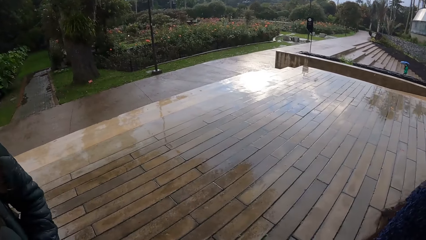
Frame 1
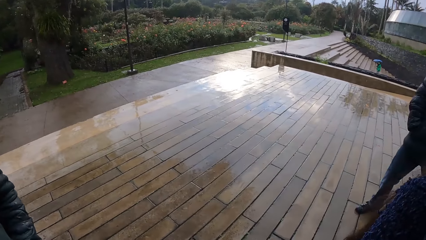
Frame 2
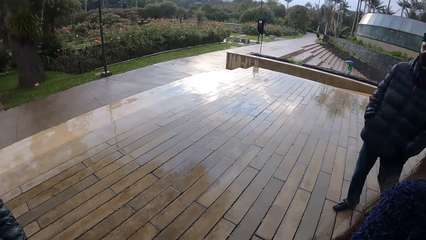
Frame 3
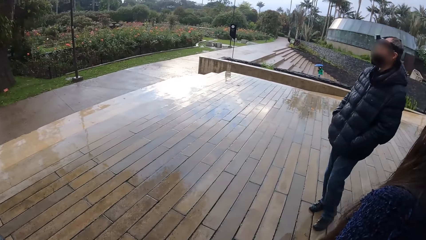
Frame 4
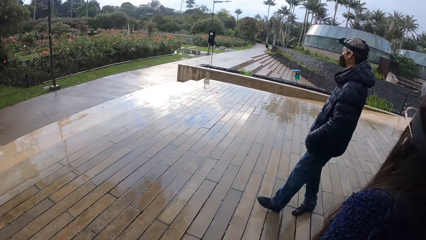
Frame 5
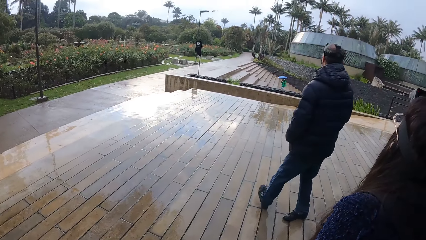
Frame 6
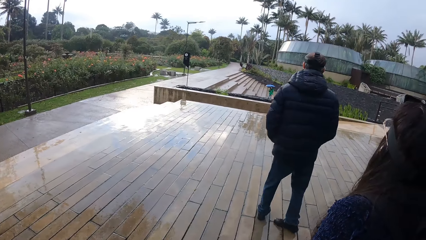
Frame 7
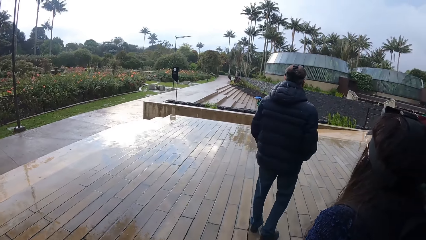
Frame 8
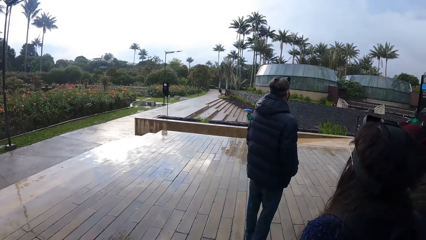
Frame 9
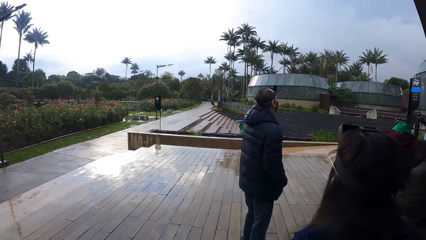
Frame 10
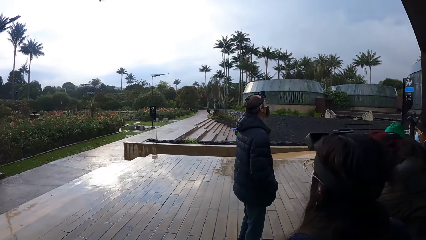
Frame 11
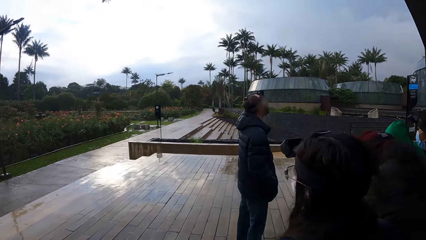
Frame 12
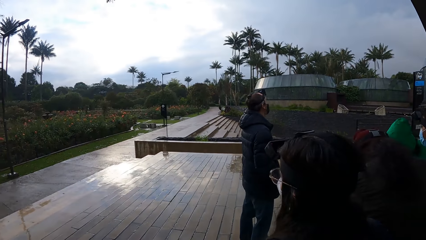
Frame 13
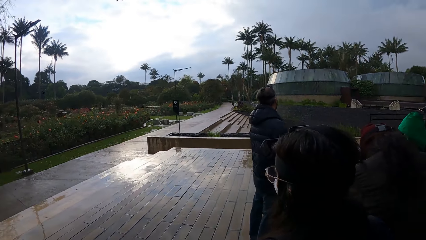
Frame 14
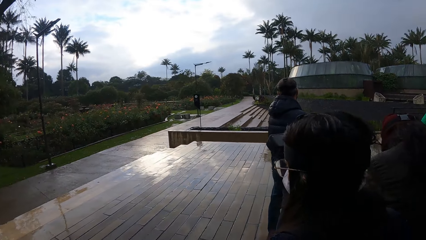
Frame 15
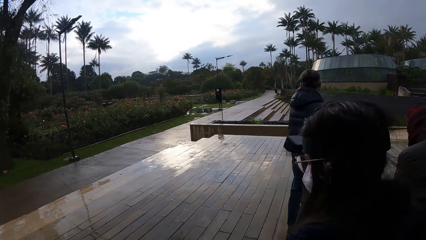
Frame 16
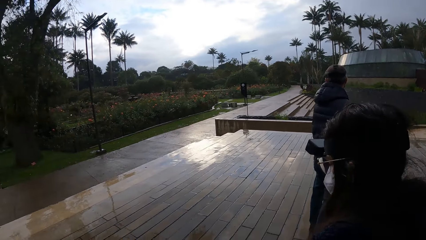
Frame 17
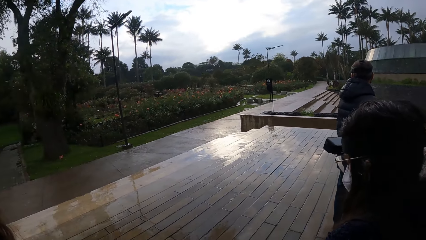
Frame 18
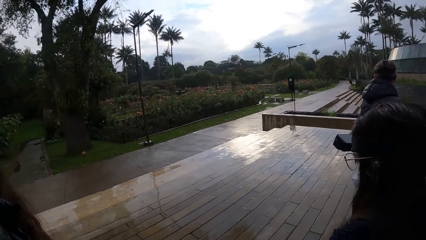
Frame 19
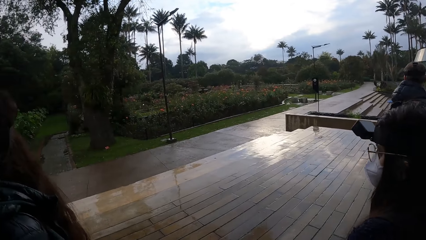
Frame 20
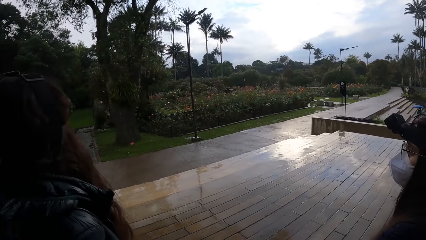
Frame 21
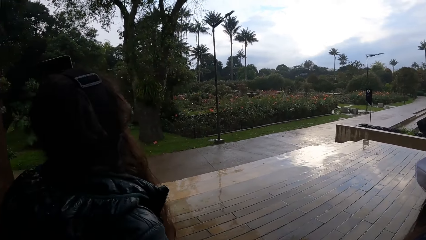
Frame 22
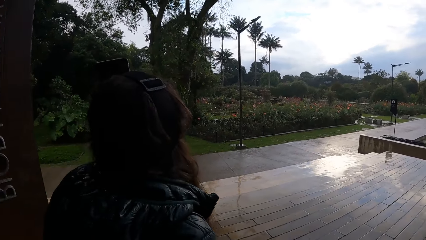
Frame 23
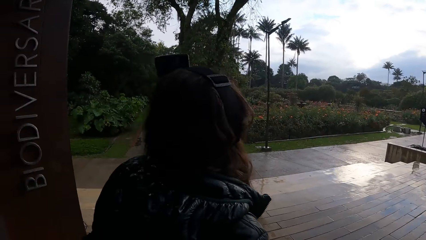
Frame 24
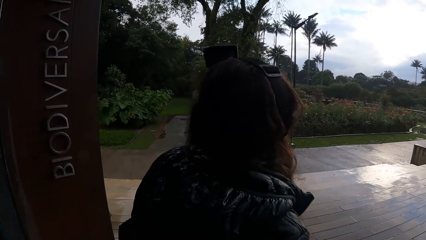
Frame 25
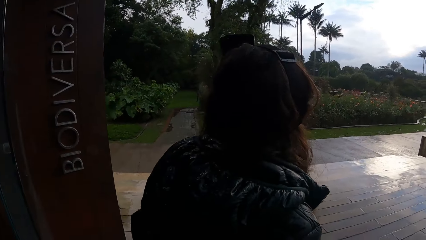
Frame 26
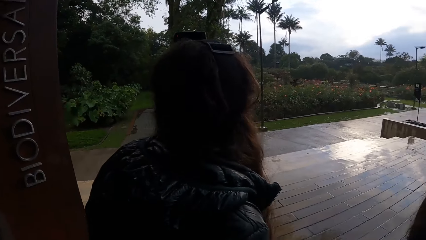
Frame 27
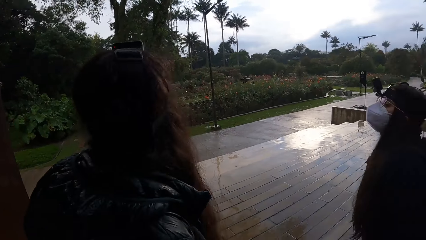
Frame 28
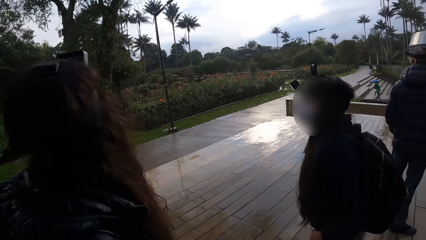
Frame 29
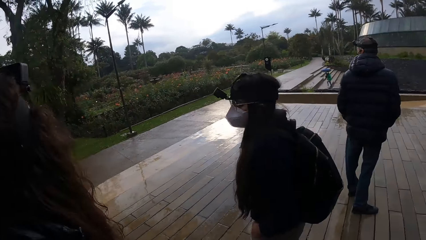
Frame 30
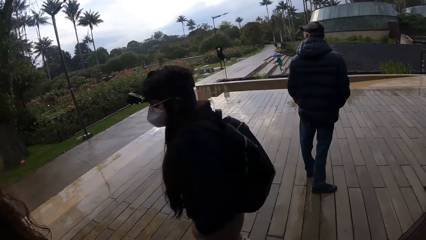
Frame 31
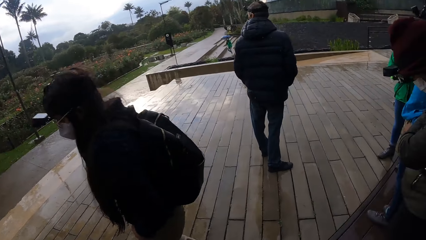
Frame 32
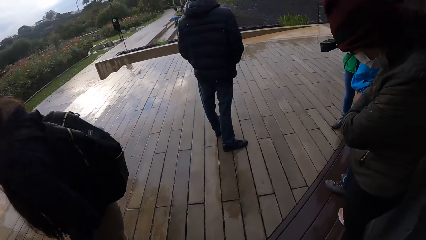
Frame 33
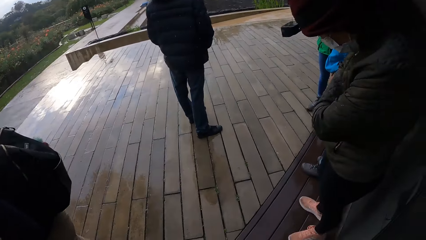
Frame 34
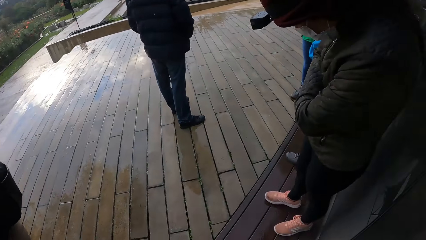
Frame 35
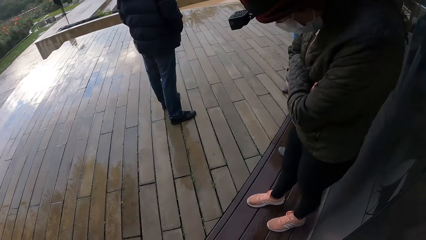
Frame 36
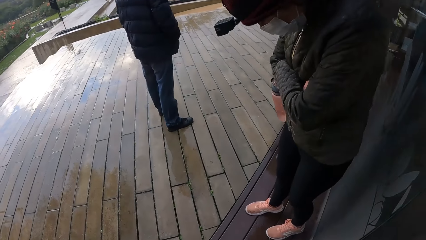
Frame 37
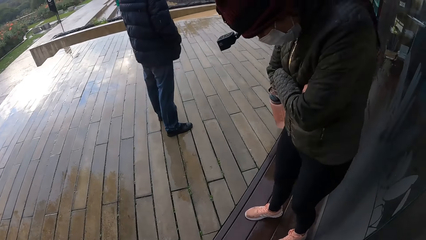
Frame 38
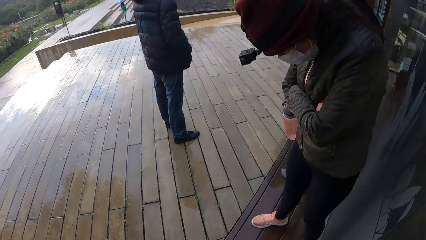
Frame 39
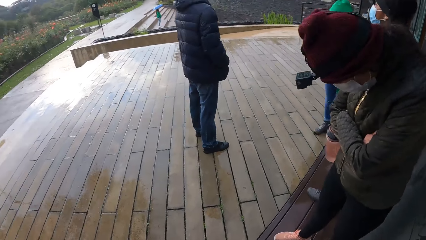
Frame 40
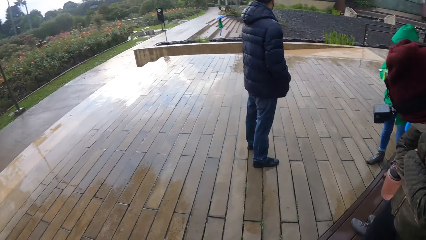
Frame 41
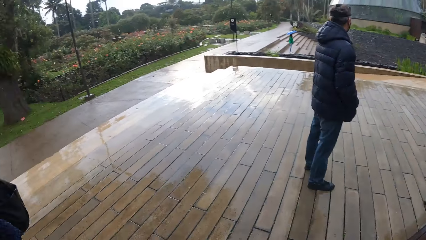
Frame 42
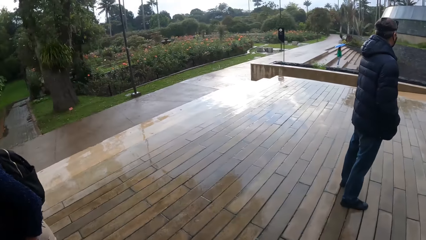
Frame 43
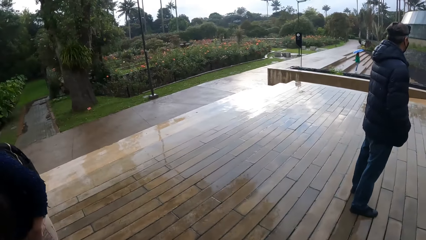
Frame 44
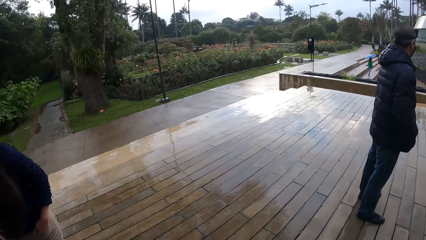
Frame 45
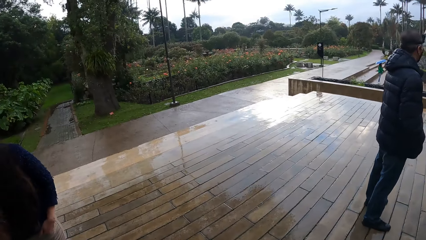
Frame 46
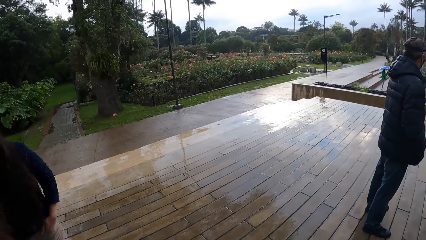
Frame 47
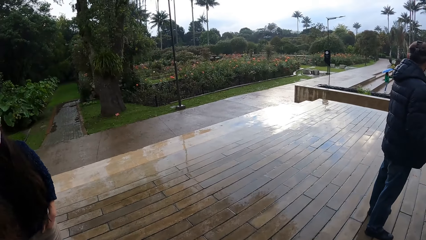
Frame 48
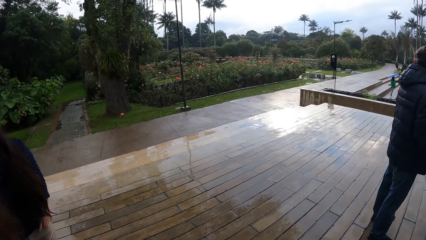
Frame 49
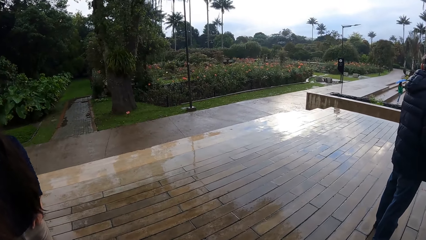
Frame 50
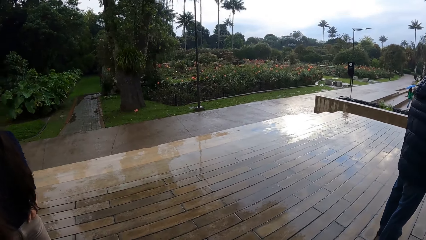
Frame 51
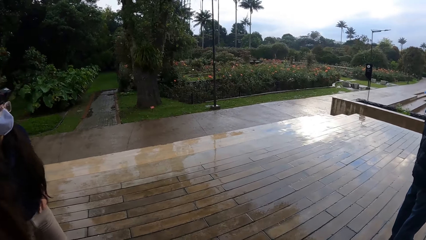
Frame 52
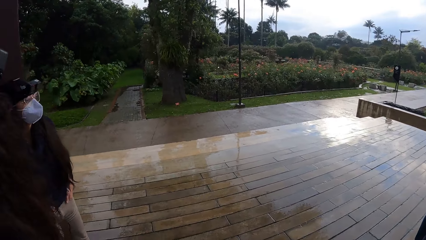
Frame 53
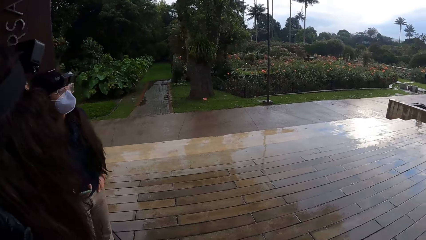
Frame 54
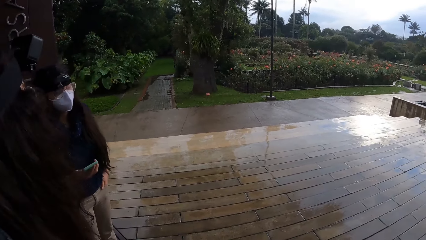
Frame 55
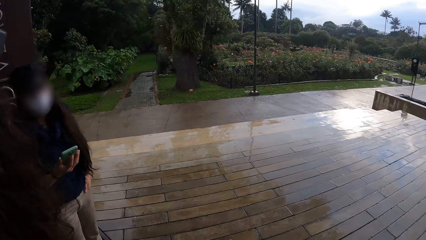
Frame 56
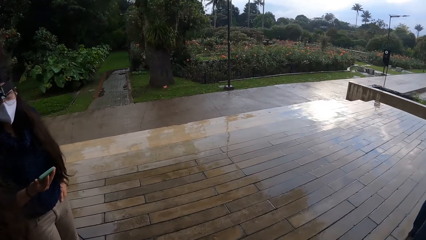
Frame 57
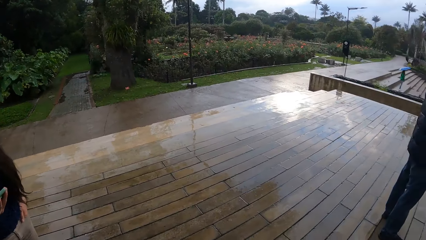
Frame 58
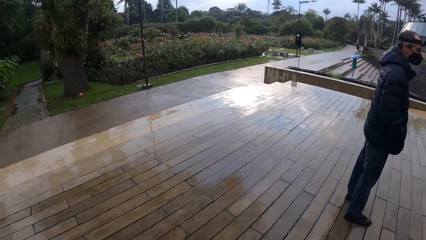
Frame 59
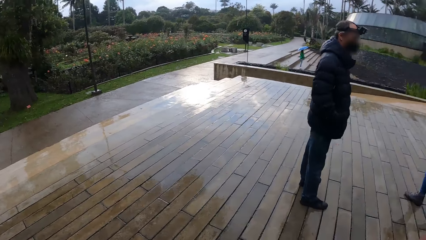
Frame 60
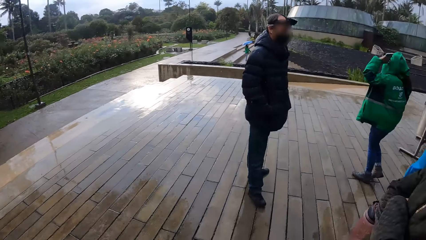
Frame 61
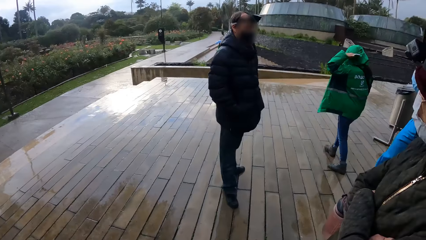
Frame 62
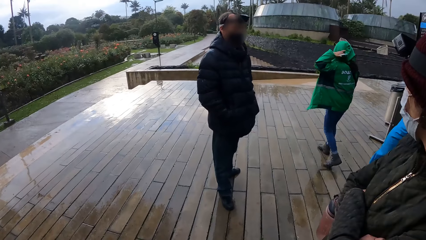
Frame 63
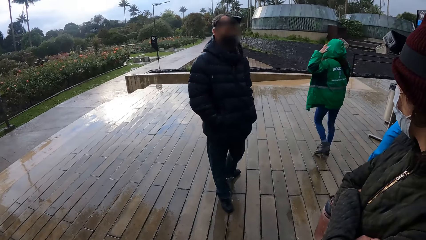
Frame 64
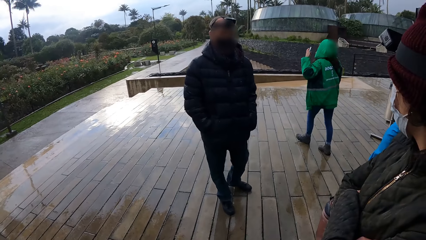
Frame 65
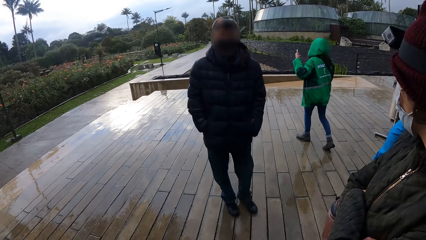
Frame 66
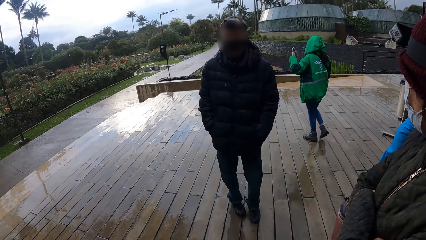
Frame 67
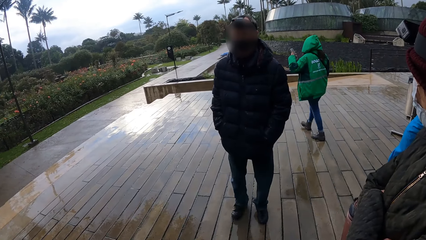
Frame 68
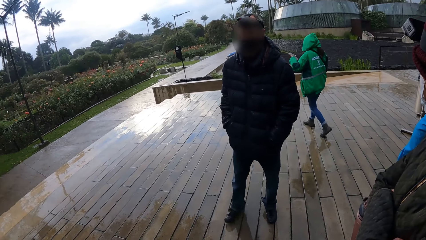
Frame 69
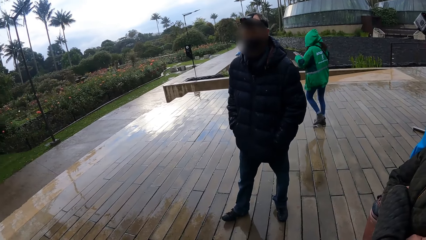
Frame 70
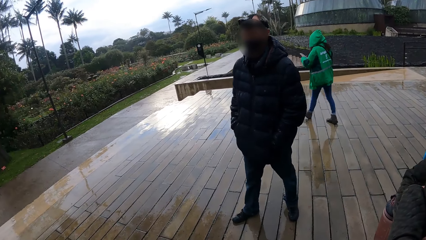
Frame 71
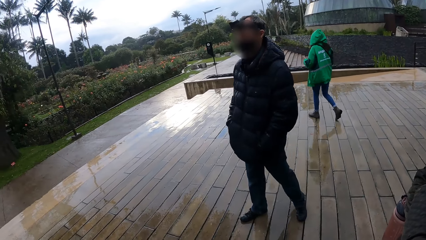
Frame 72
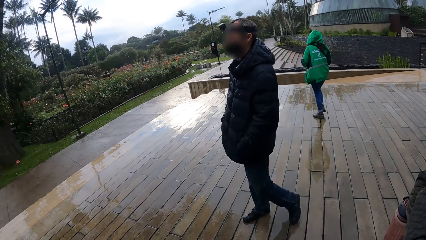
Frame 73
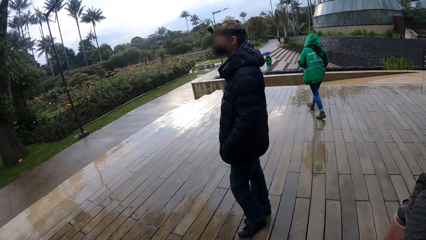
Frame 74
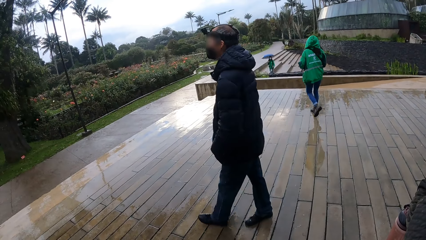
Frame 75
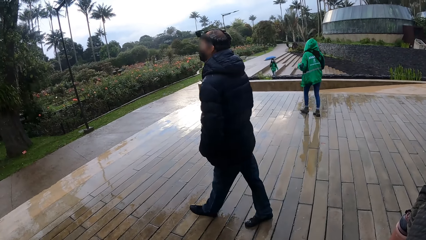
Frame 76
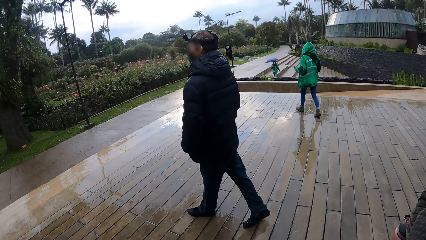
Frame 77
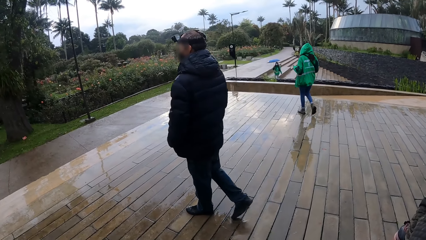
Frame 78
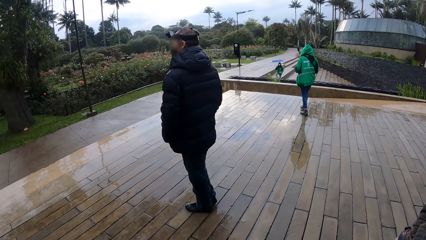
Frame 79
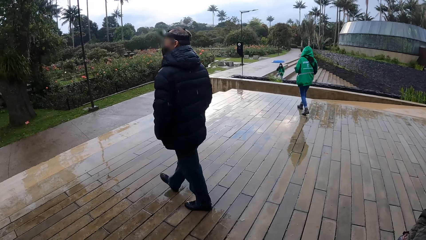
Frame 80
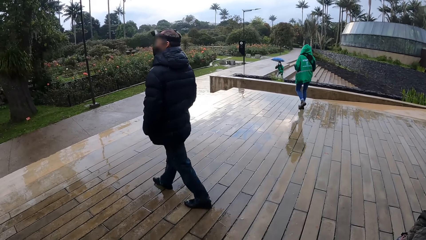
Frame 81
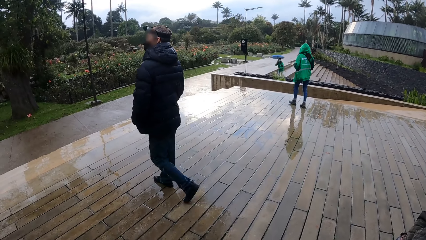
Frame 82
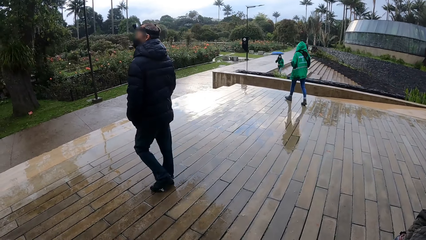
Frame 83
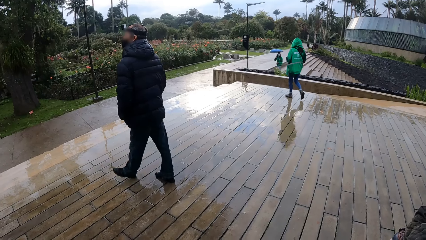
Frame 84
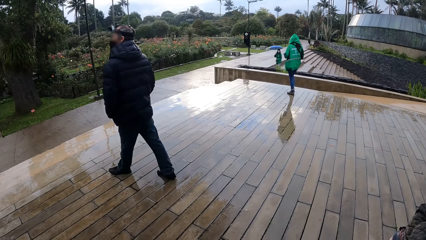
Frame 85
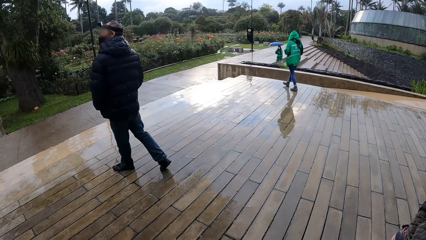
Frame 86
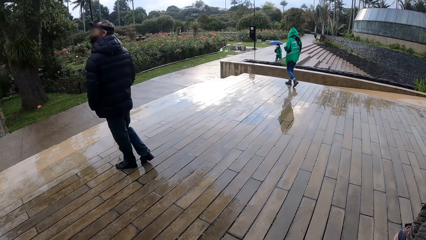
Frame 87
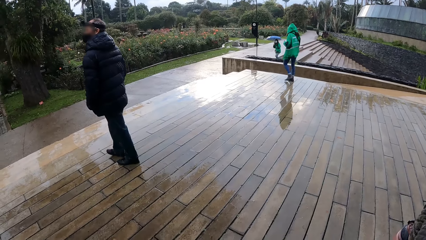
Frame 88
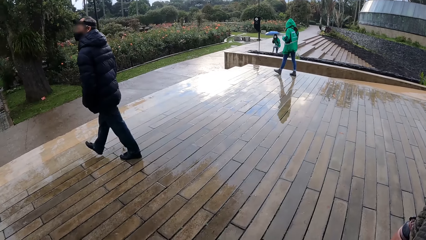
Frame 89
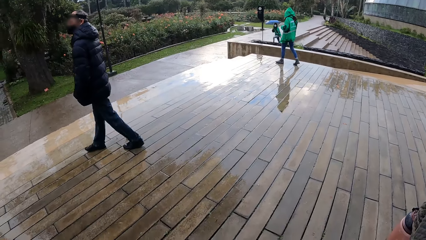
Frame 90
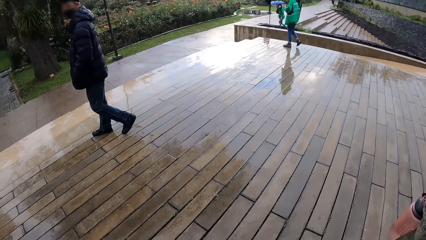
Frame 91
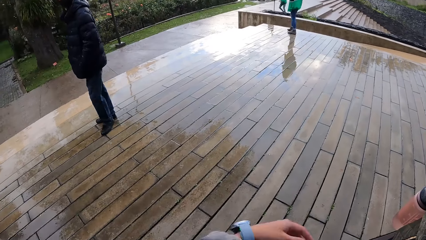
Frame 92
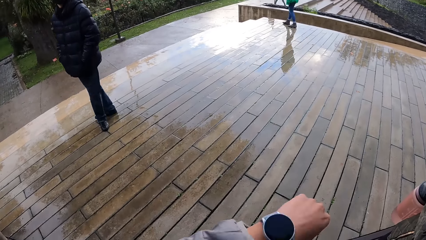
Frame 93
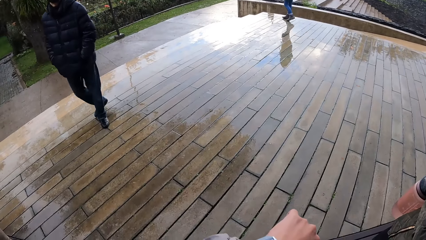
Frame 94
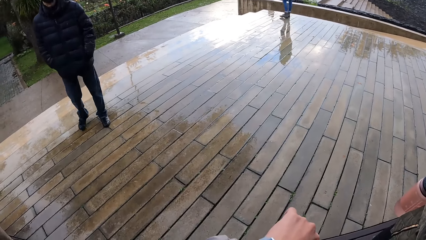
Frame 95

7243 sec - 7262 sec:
The camera wearer looks around the compound. They look at the team. They look around the compound. The woman touches her head with her left hand and holds the phone with her left hand. The woman walks around the compound. The camera wearer looks around the compound.
